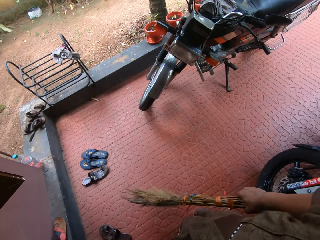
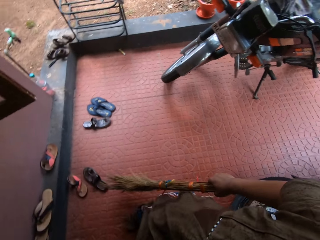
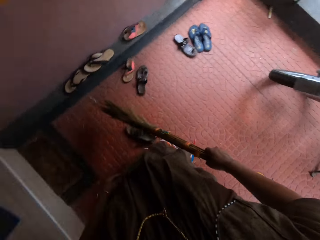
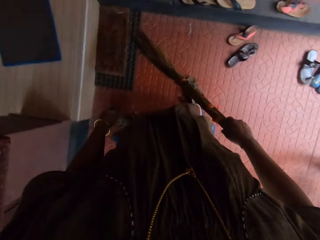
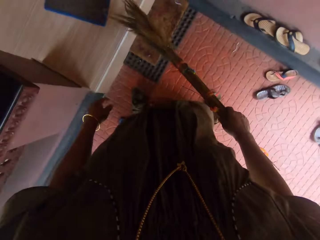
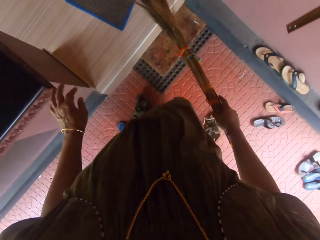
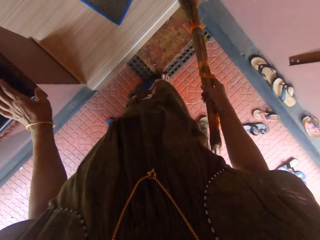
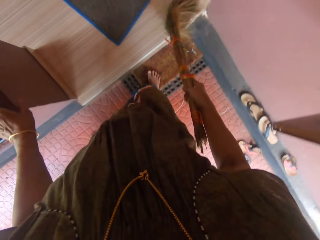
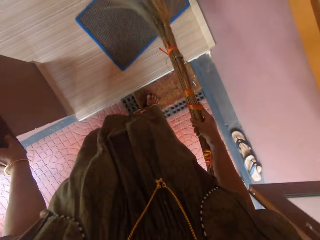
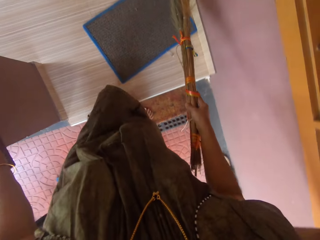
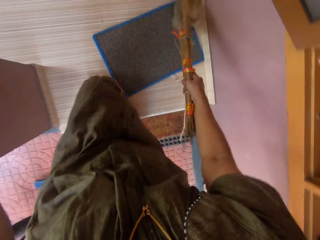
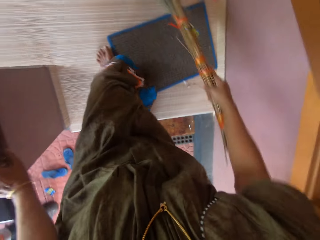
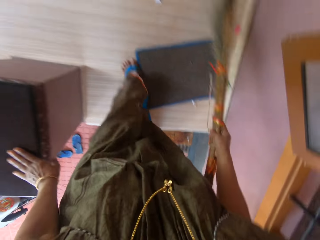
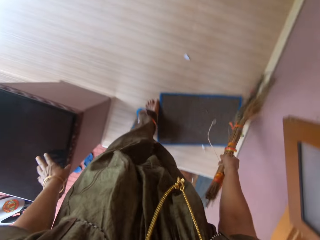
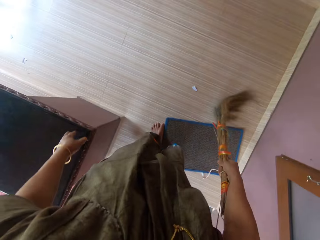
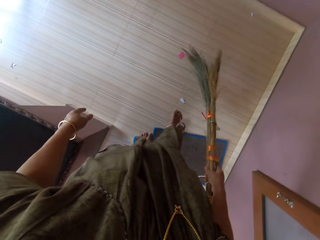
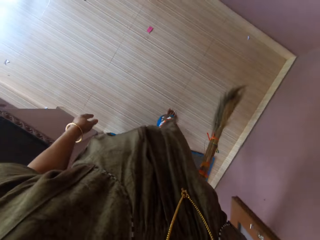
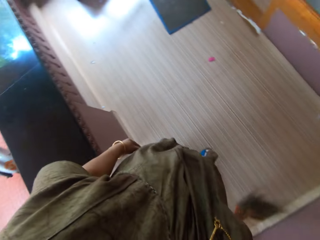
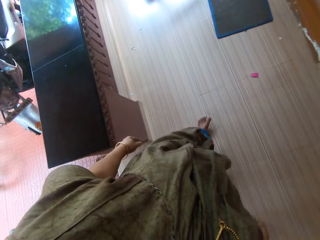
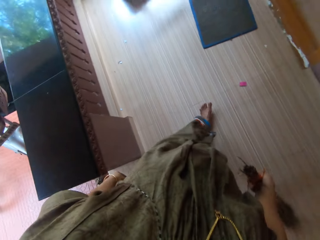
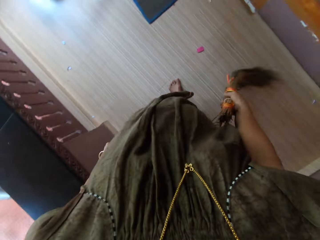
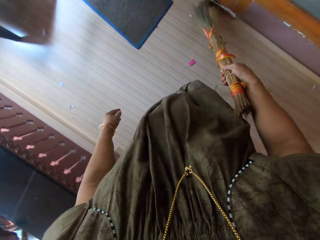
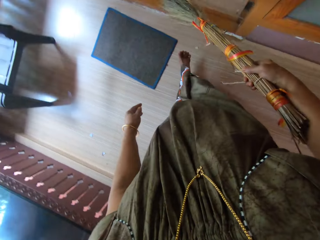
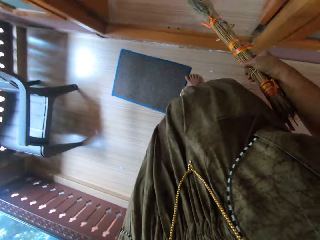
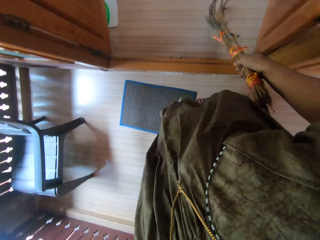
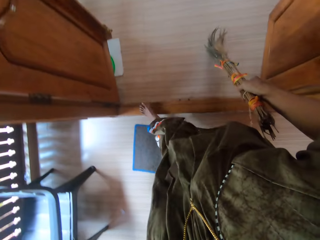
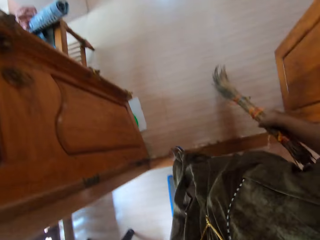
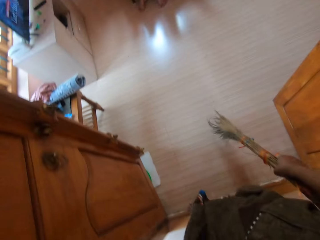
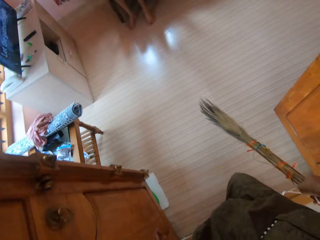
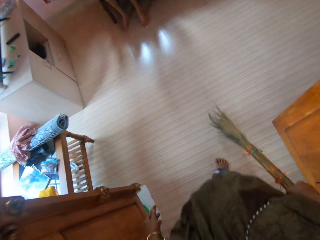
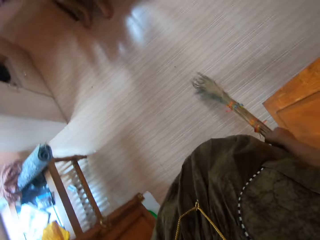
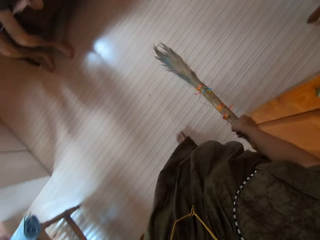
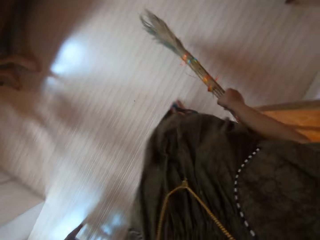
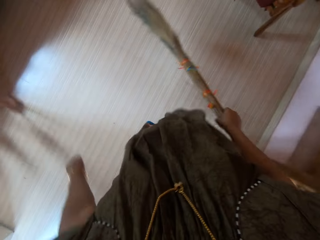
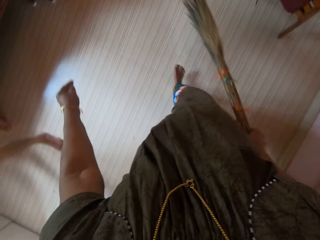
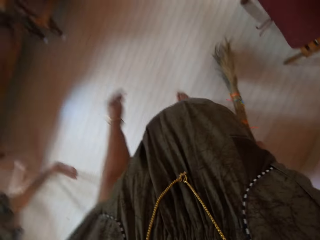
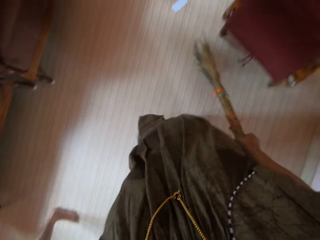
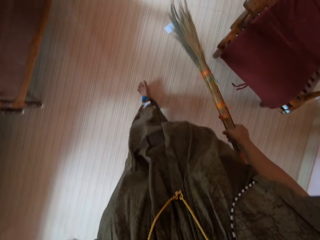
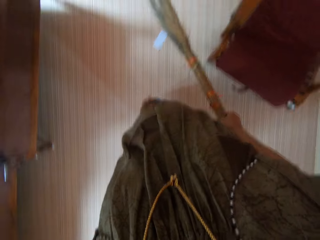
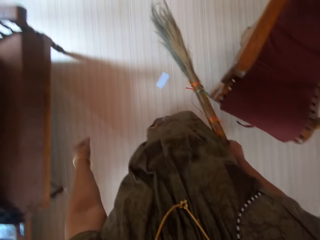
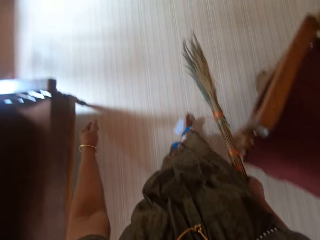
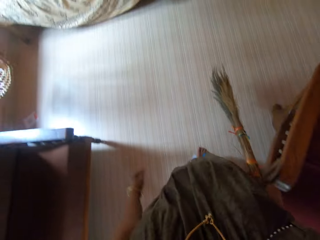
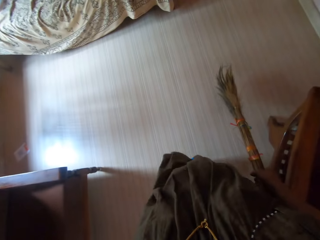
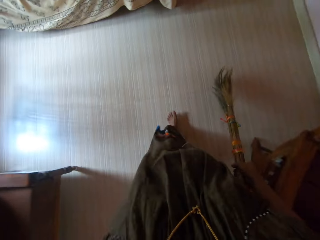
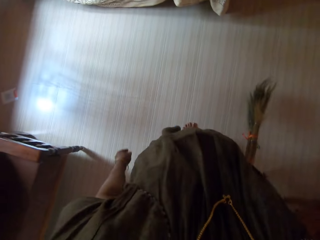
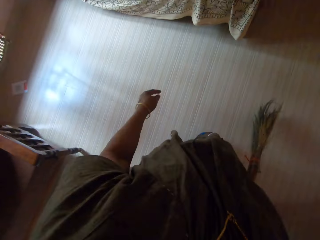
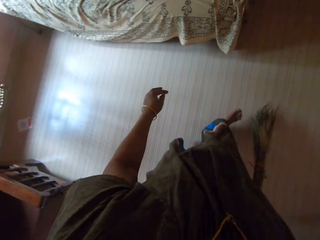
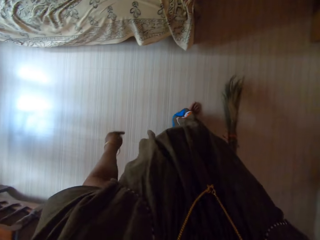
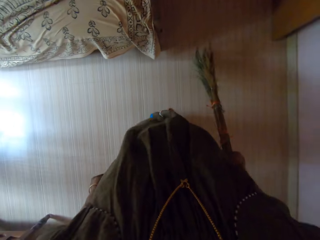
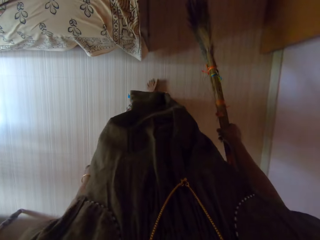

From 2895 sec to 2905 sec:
The camera wearer walks towards the house door. She touches the railing with her left hand. She sweeps the entrance of the apartment with the broom in her right hand. She walks around the house. A person sits on the couch. The person walks past the camera wearer.

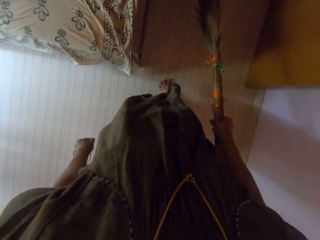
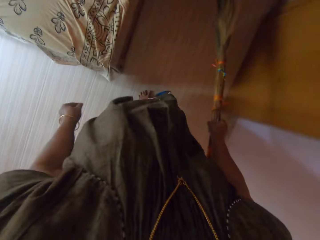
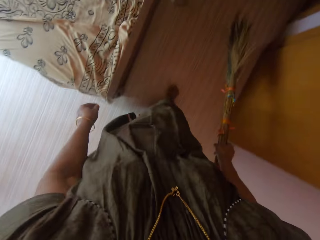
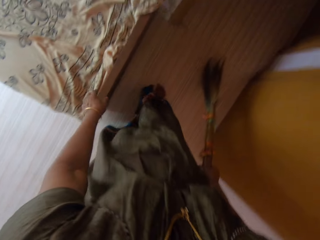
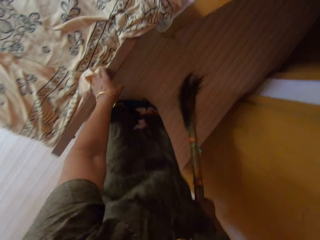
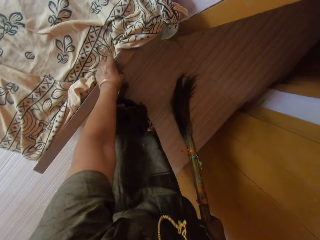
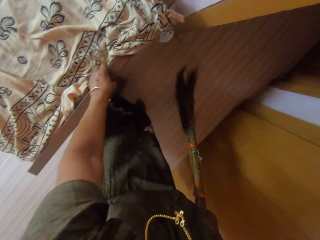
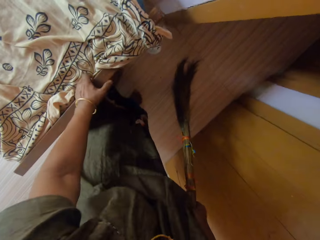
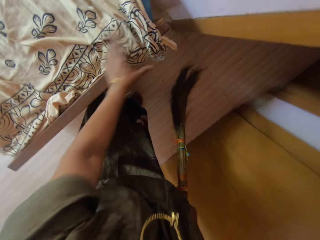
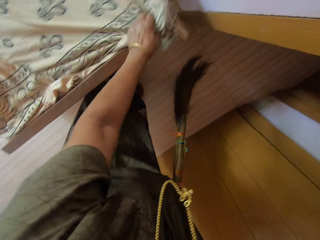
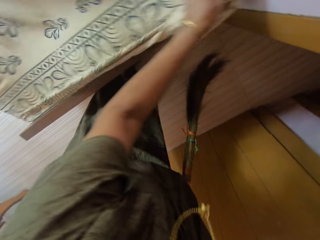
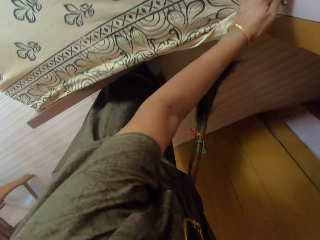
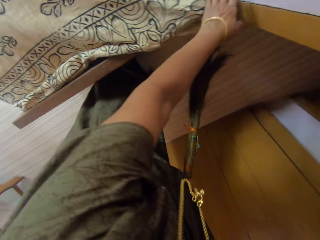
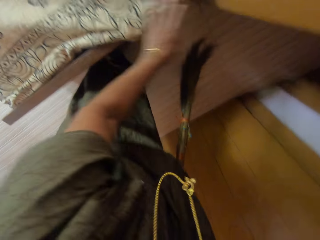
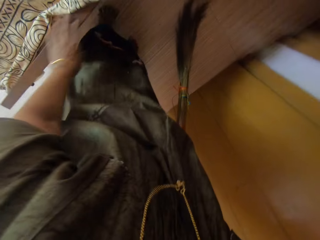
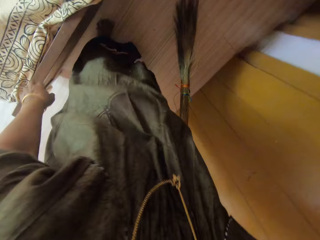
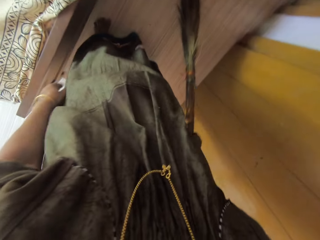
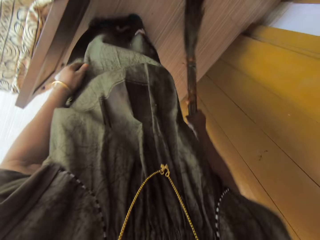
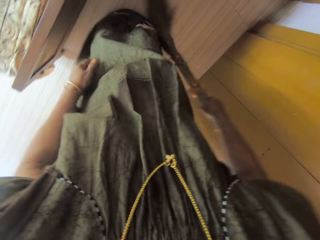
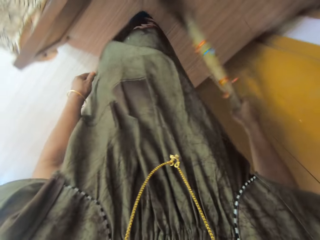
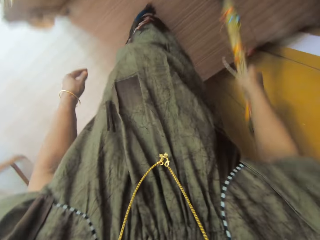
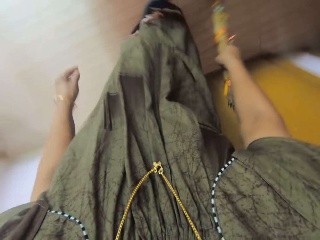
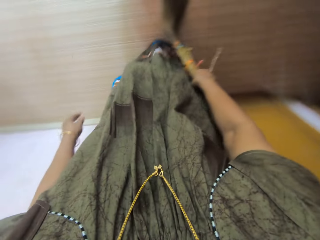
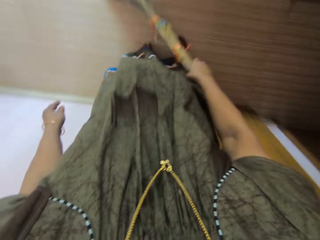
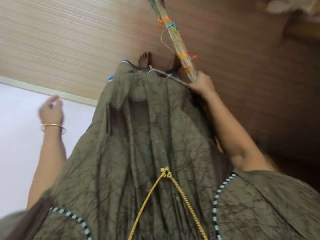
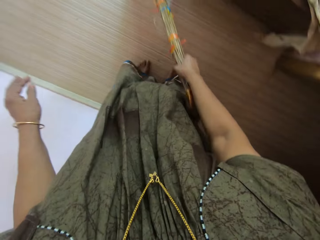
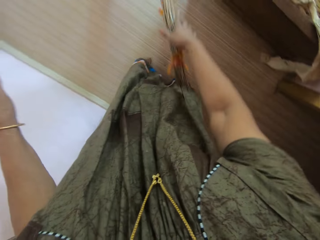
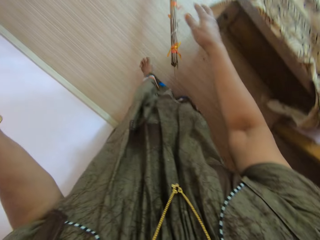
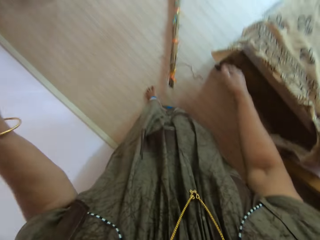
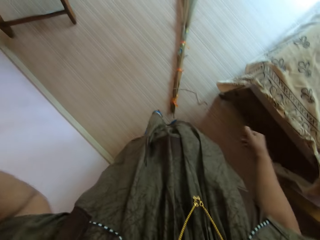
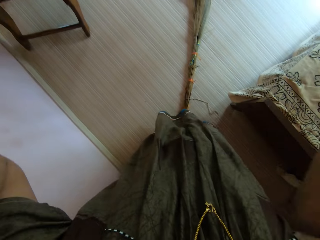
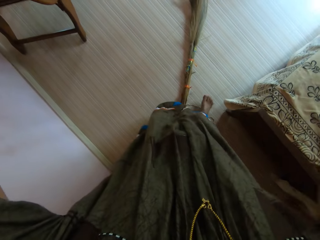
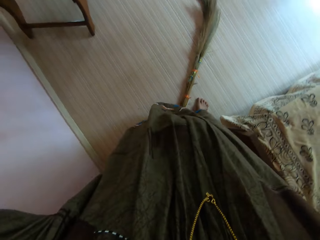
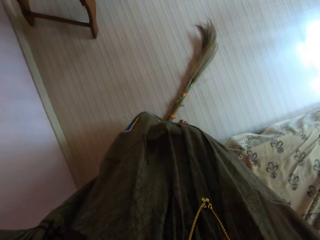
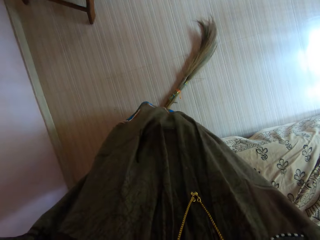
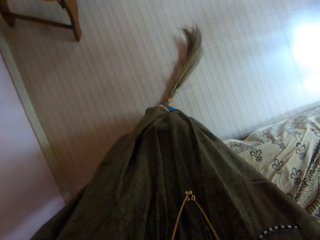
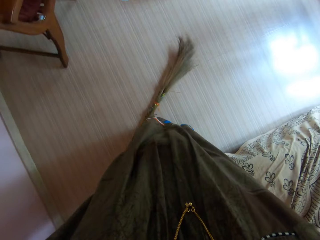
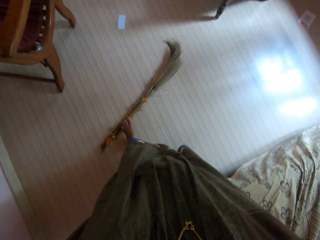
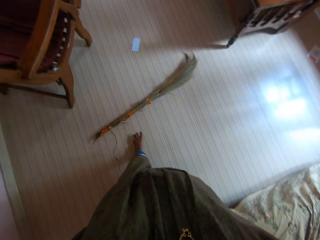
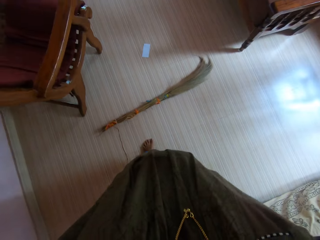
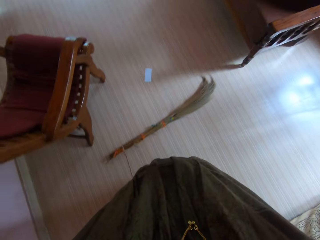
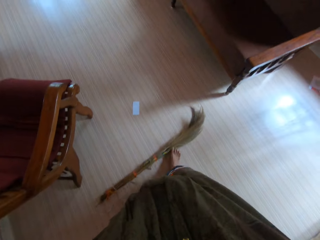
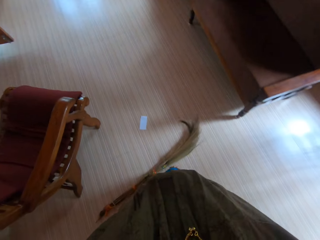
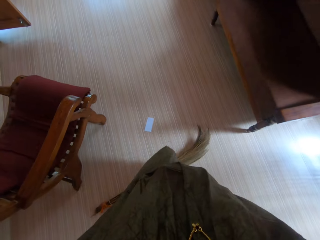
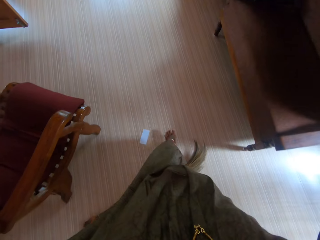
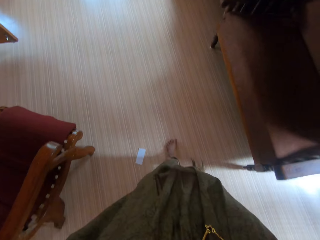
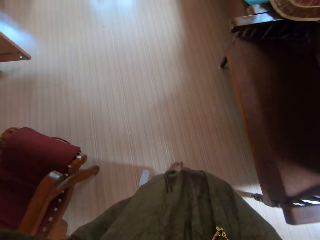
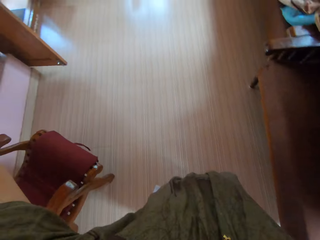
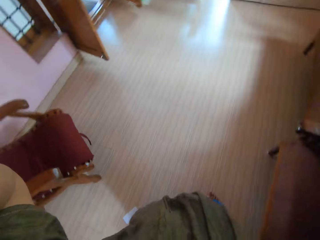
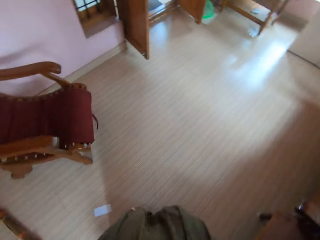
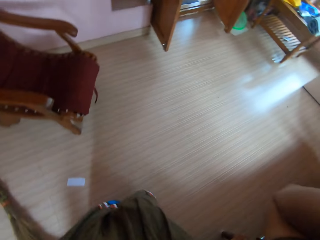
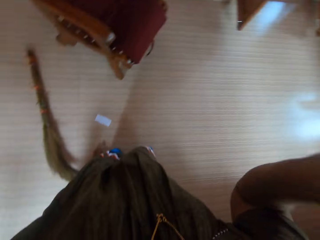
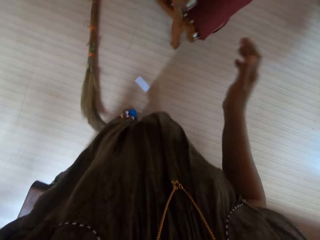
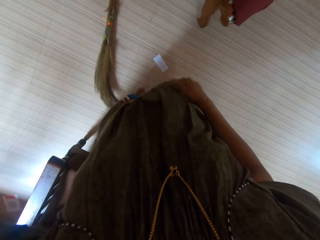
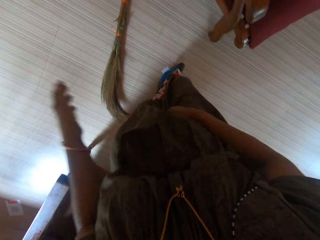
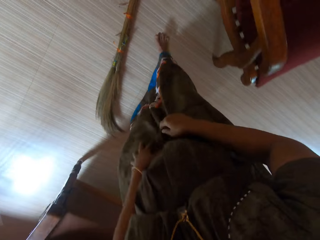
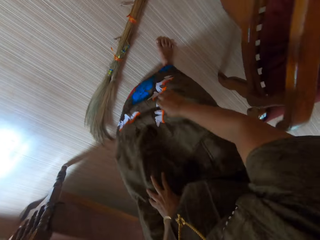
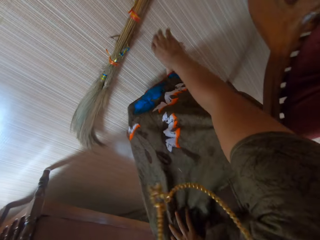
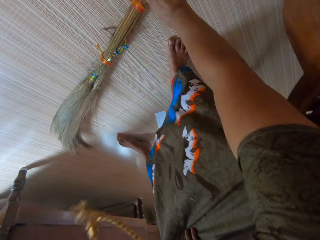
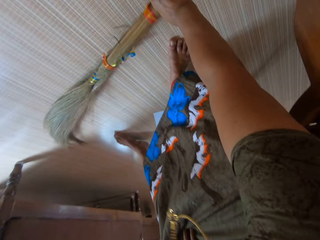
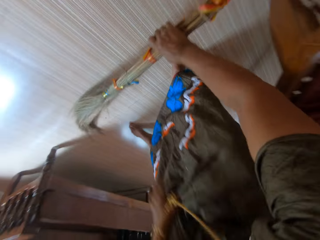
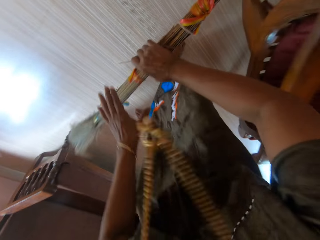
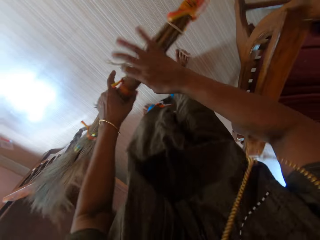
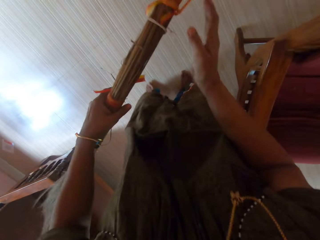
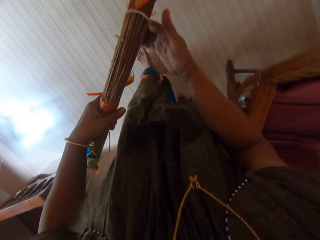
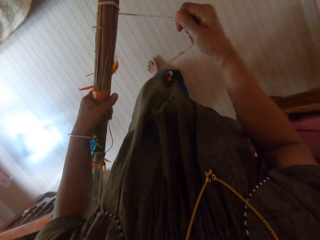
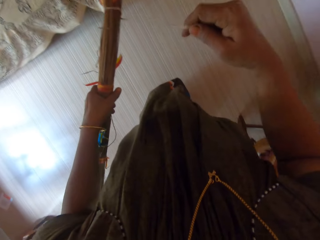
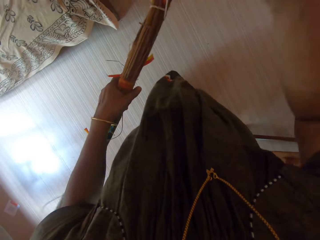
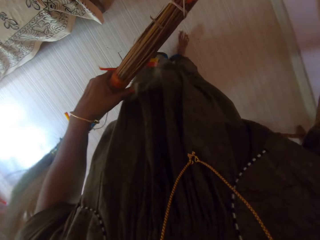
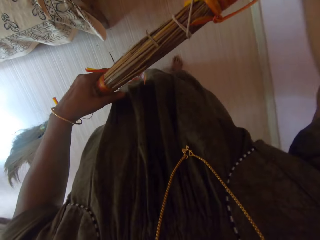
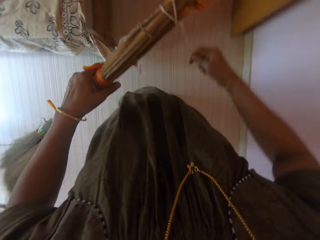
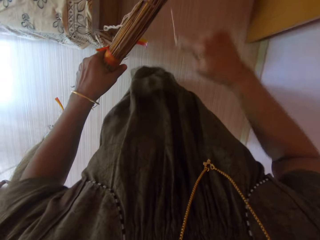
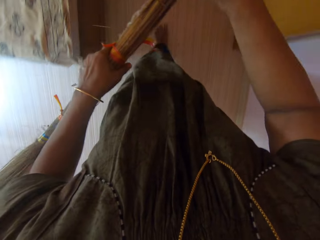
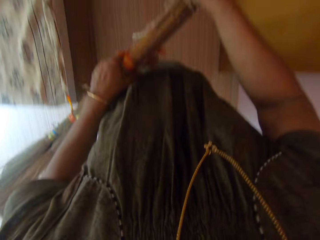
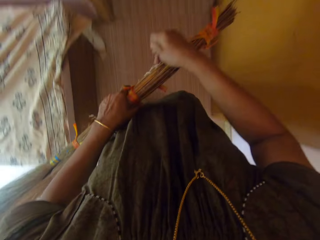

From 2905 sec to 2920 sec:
The camera wearer moves a bed. She adjusts the edge of a bed sheet on another bed with her left hand. She sweeps the floor of the apartment with her right hand. She drops the broom in her right hand onto the floor. She adjusts the camera. She raises her hands. She pushes the broom on the floor with her left leg. She walks around the house. She picks up the broom from the floor with her right hand. She holds the broom with her left hand. She passes the broom to her left hand. She adjusts a thread around the broom. She ties the rope around the broom with her right hand. She walks around the house.
